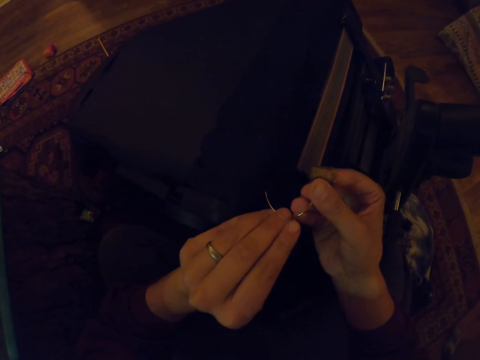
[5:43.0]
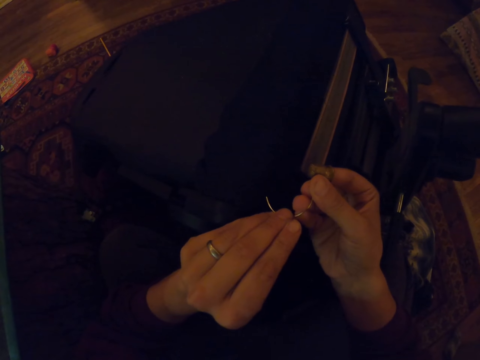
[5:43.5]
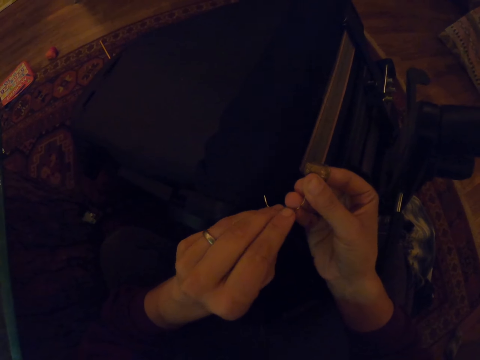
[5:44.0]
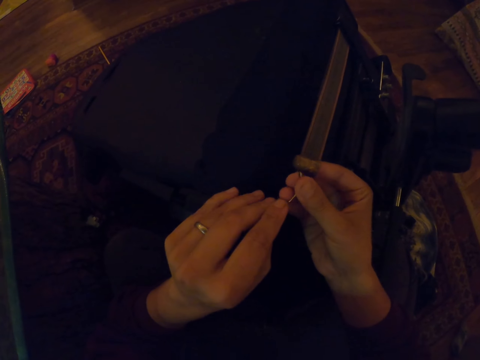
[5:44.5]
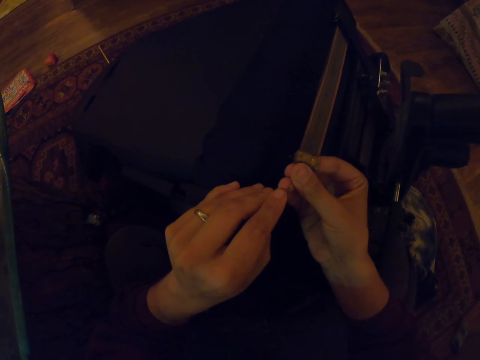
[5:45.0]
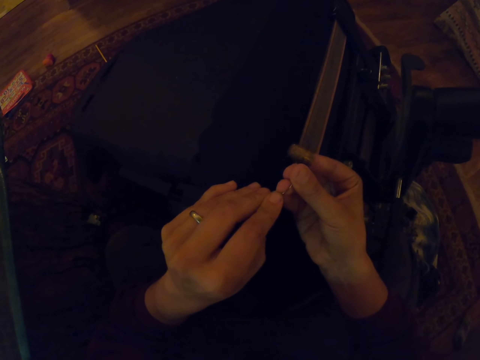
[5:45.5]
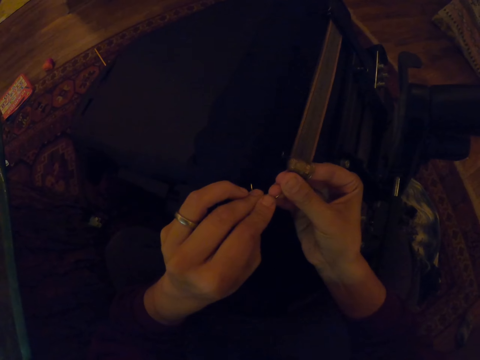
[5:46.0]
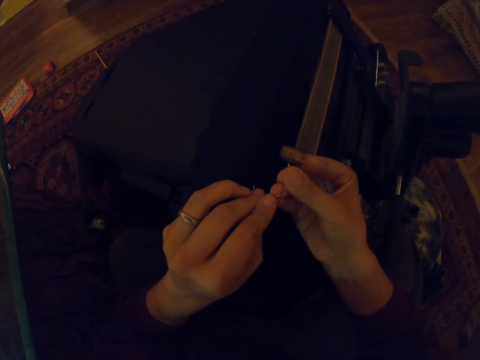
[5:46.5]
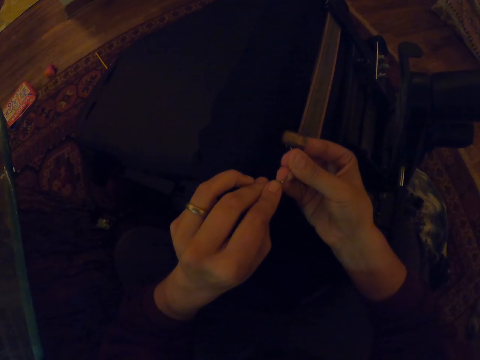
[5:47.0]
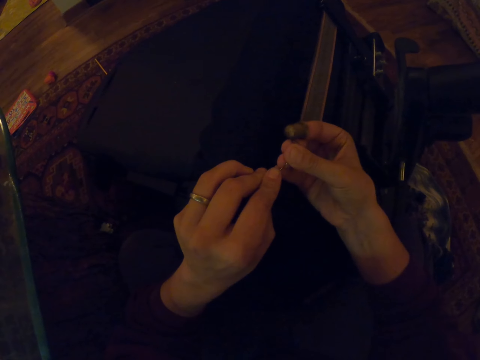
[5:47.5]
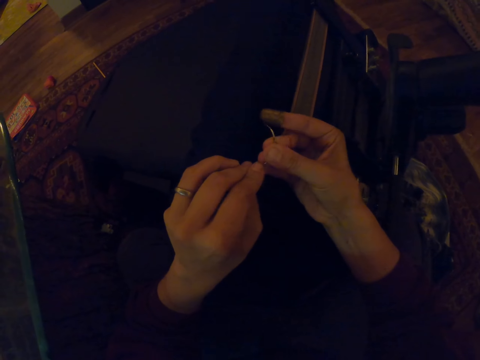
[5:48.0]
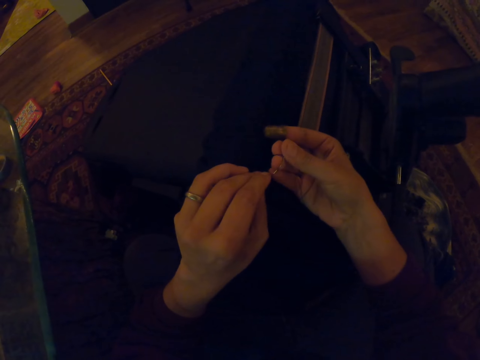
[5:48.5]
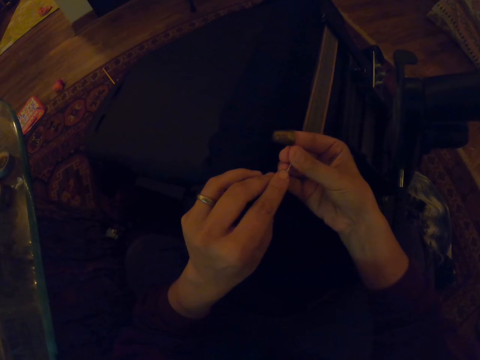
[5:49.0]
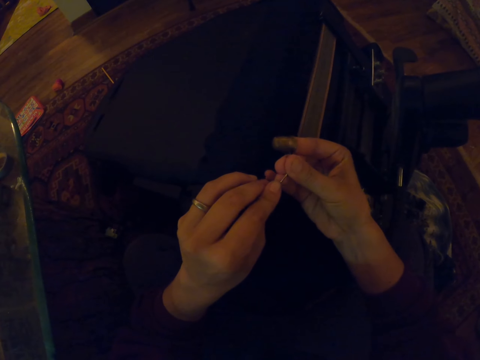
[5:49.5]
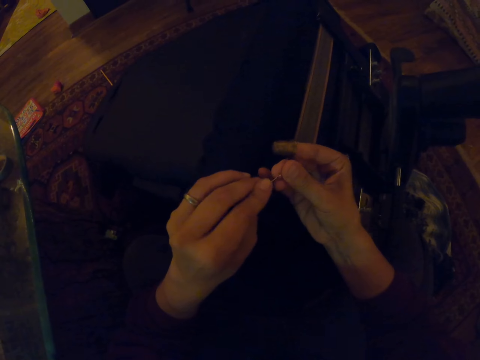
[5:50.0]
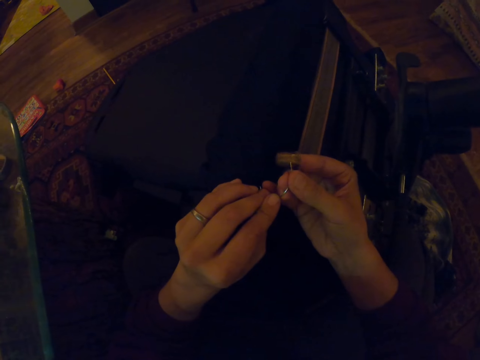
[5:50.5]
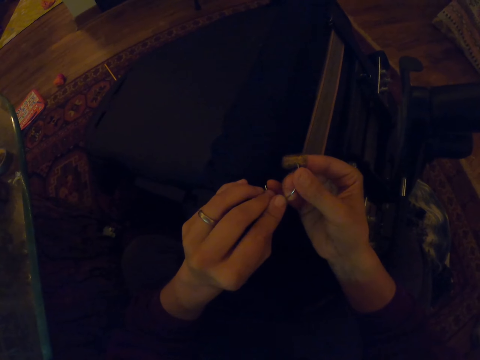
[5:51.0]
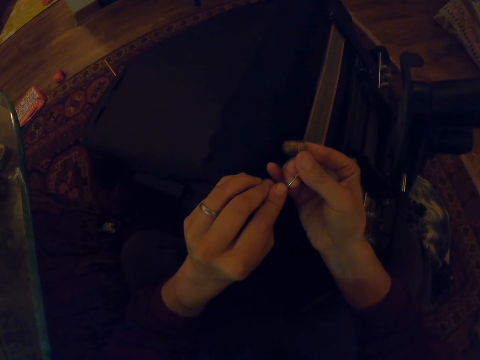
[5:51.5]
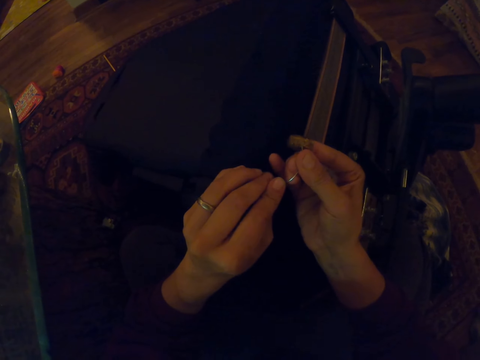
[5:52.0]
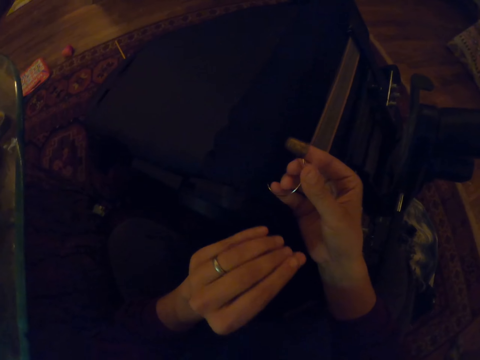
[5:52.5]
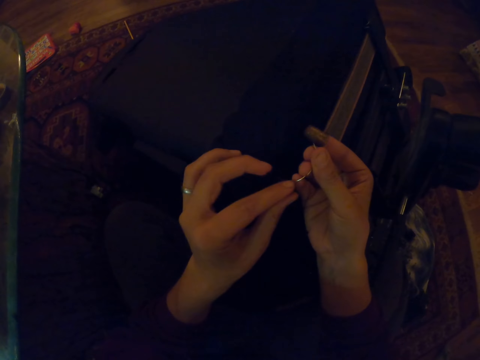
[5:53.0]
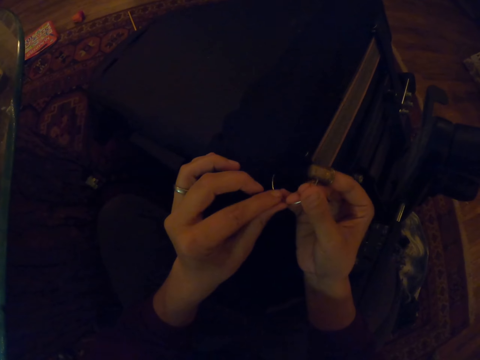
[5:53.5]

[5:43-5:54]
The camera wearer adjusts the needle.

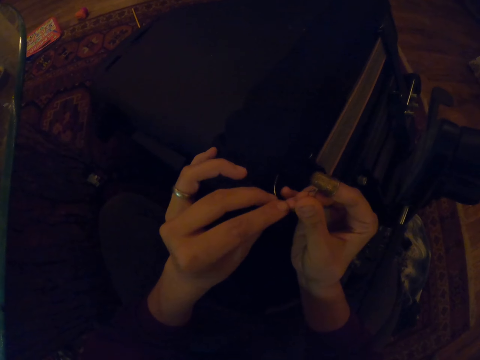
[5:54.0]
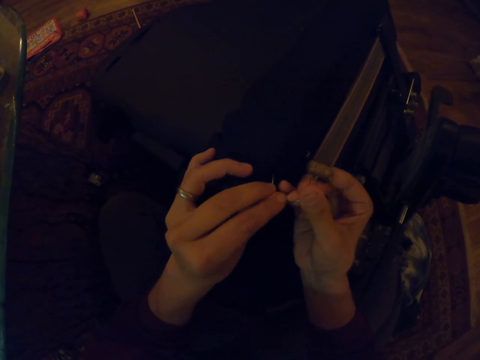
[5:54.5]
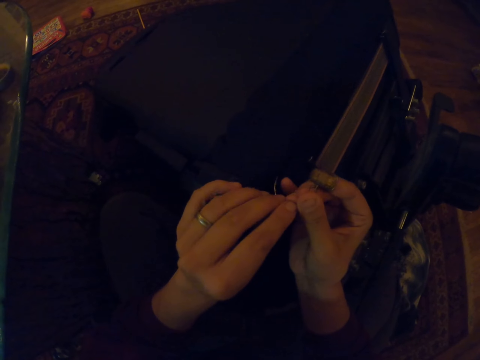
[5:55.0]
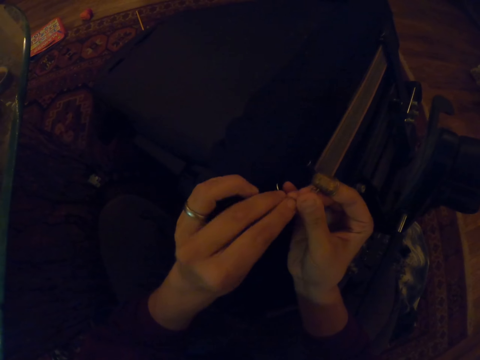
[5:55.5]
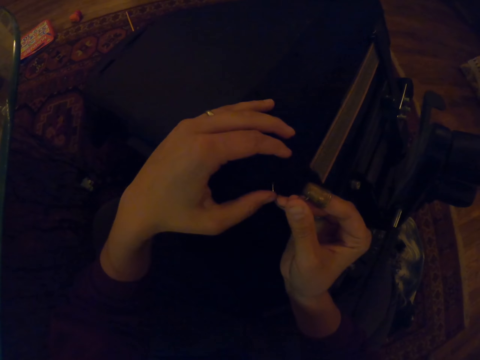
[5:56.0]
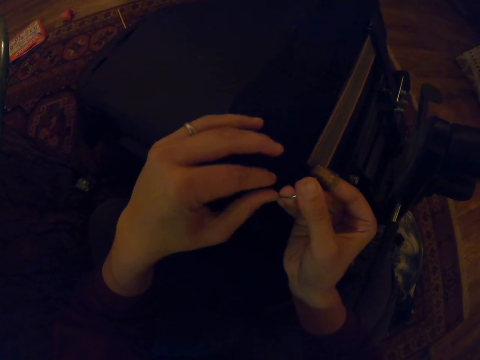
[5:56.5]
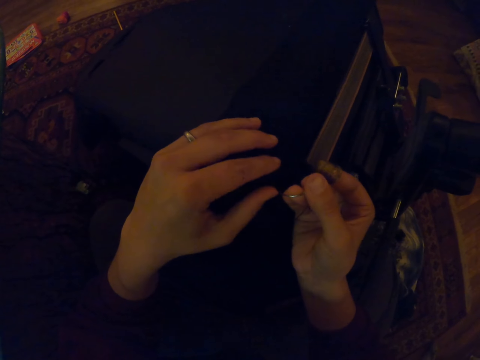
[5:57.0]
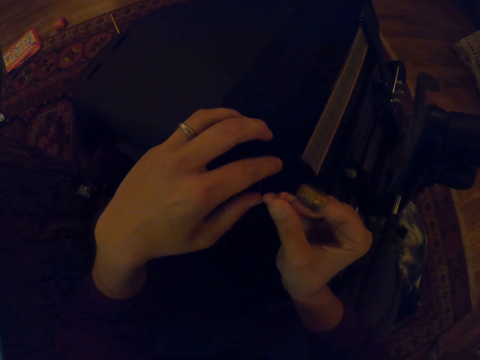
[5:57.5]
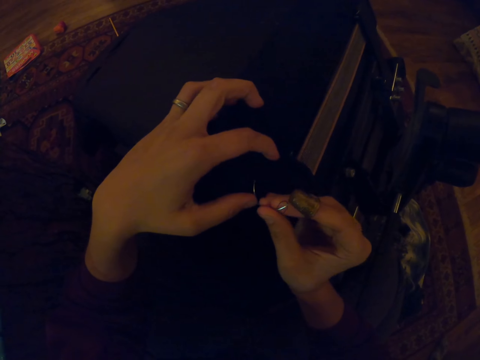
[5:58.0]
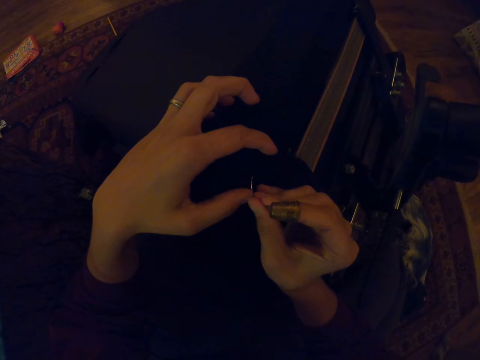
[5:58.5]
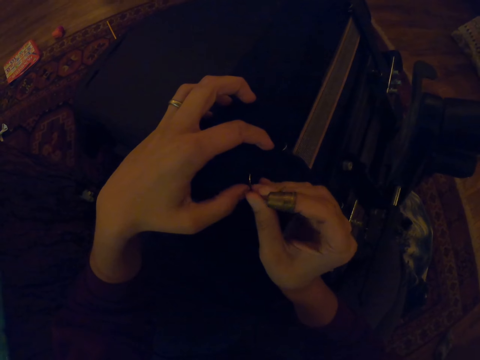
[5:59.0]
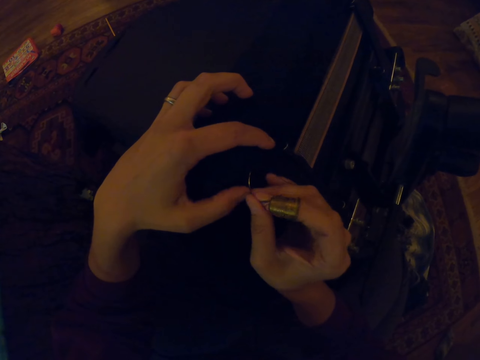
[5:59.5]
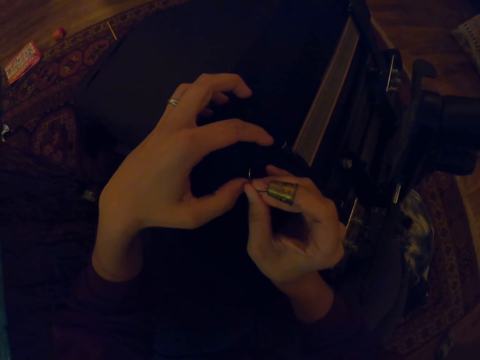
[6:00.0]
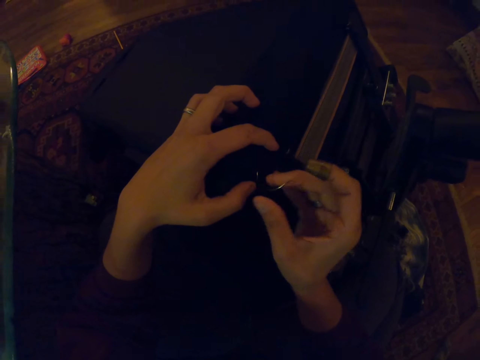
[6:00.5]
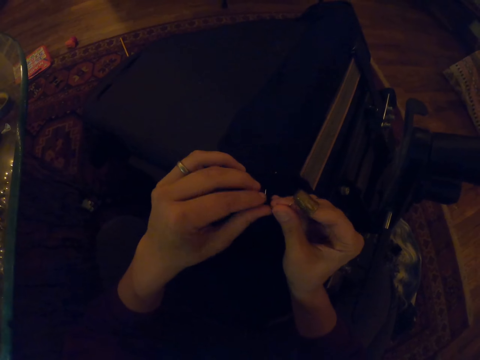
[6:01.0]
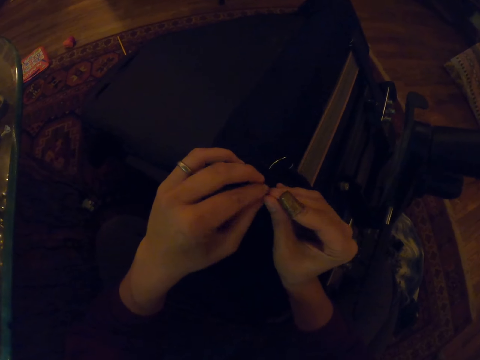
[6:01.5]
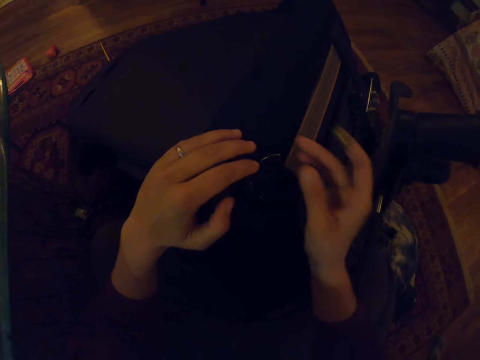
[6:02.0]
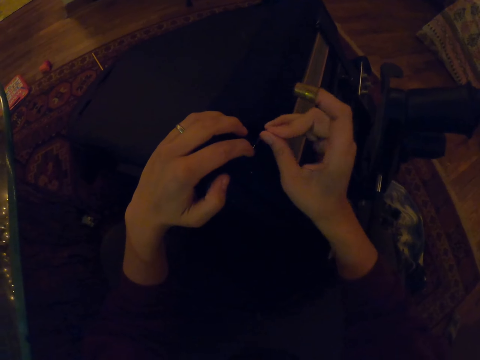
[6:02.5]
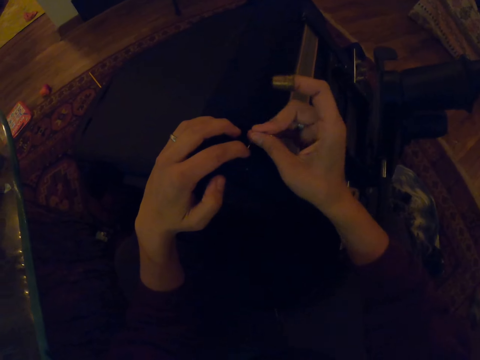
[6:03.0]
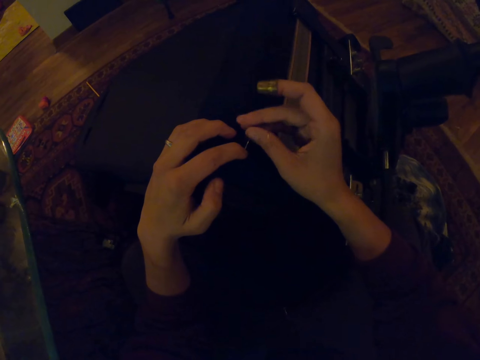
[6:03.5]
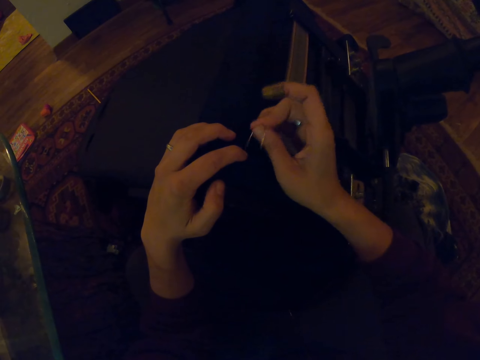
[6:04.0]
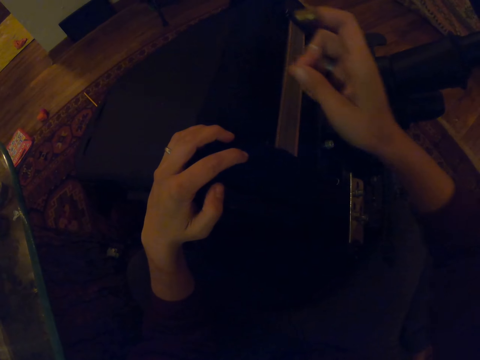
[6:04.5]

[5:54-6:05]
The camera wearer sews.

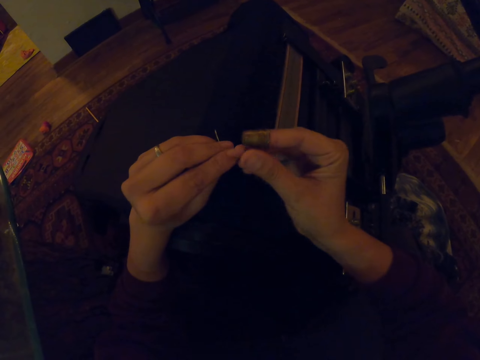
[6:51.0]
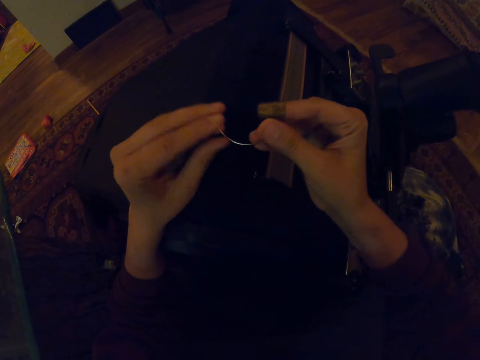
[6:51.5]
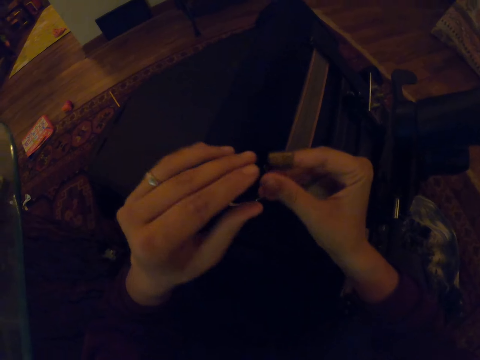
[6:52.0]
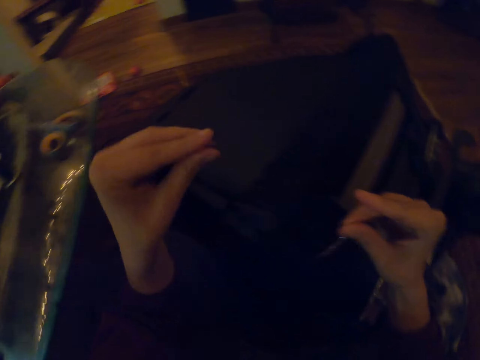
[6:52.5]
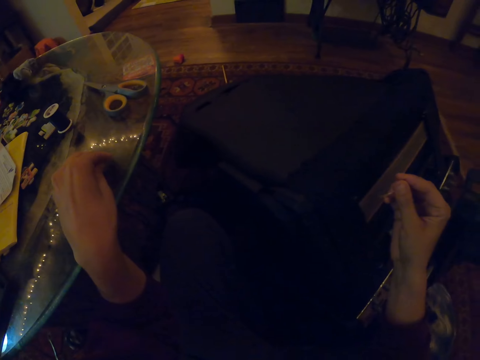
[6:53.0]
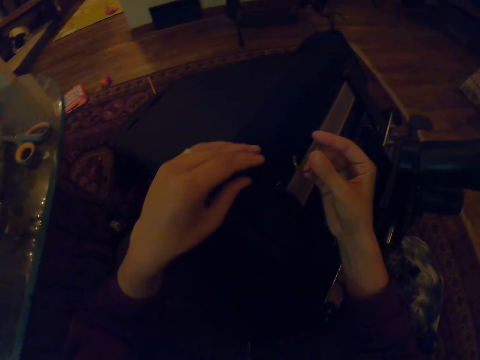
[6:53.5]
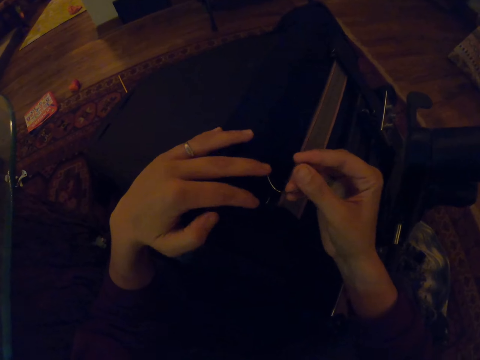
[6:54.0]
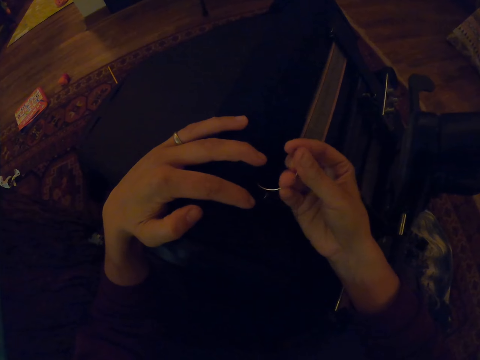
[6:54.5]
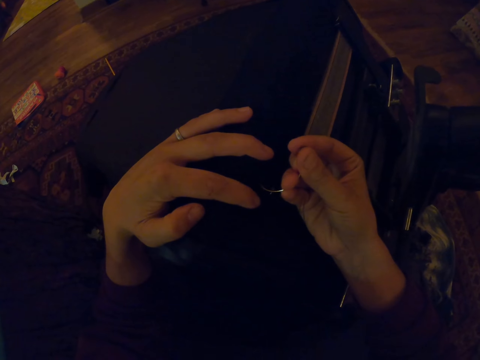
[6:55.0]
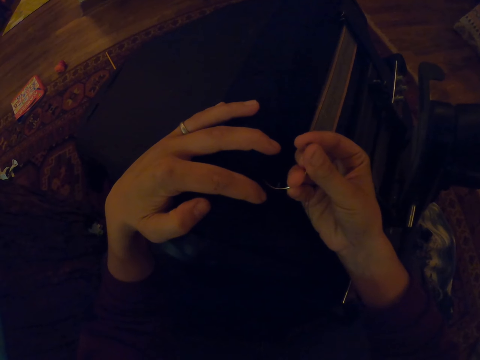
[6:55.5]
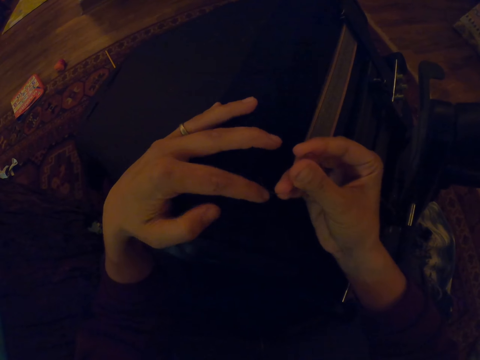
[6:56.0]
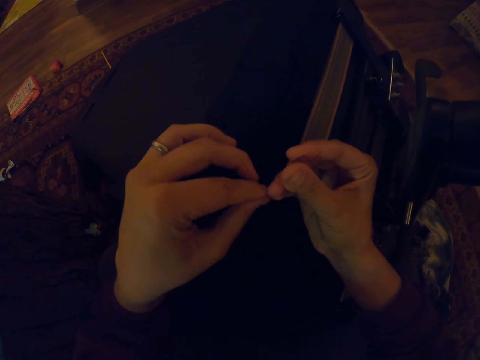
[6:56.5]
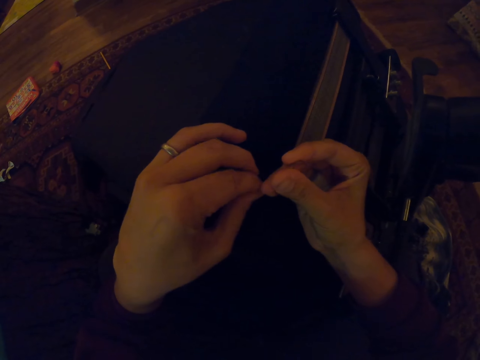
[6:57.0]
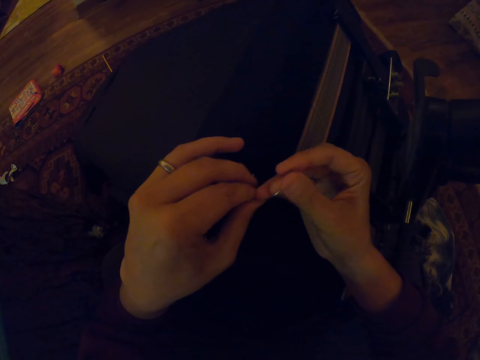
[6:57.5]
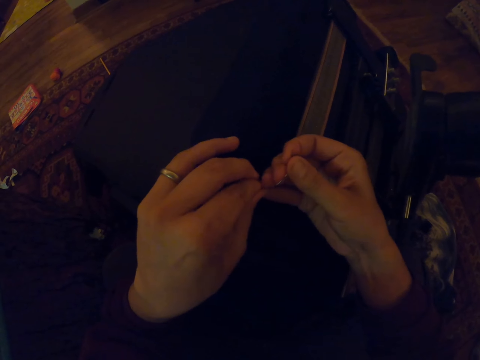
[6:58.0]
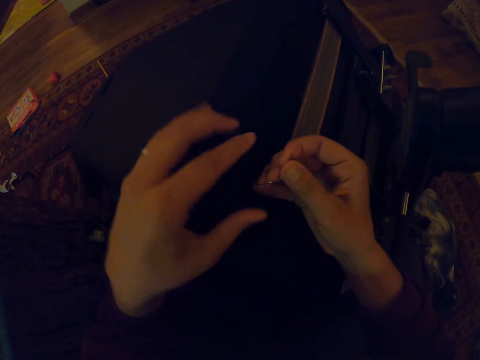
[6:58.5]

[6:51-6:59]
The camera wearer removes the thimble from the finger. They put the thimble on the table. They sew the chair.
